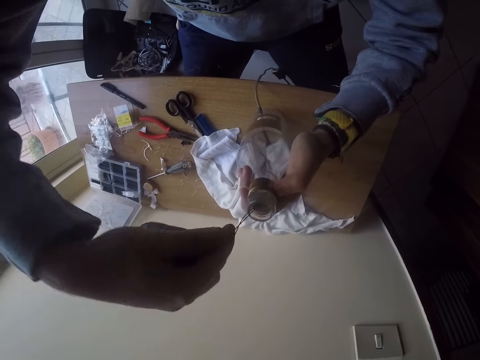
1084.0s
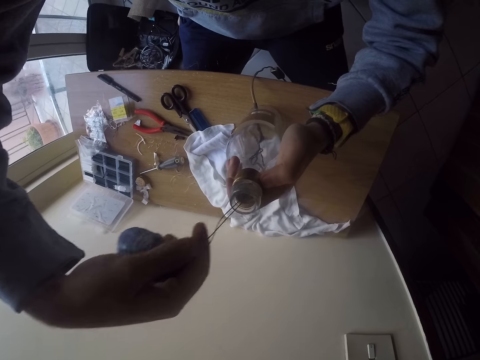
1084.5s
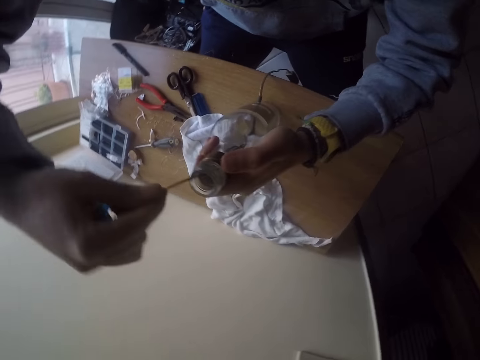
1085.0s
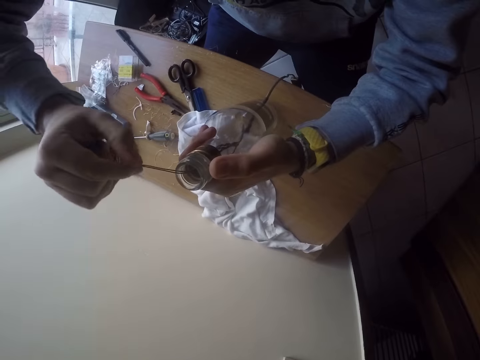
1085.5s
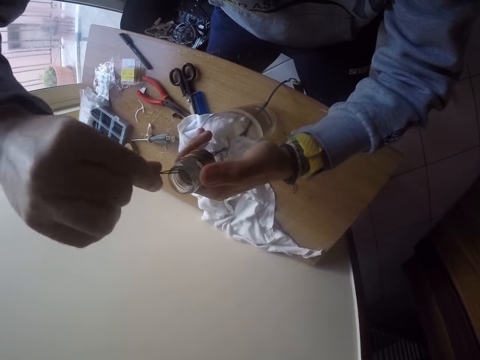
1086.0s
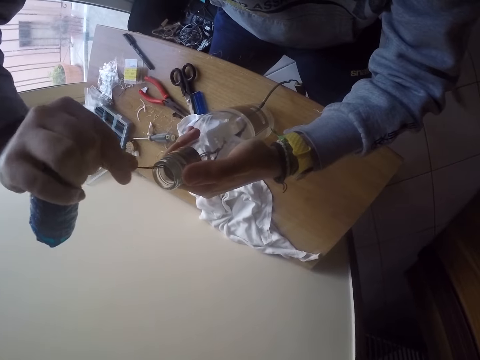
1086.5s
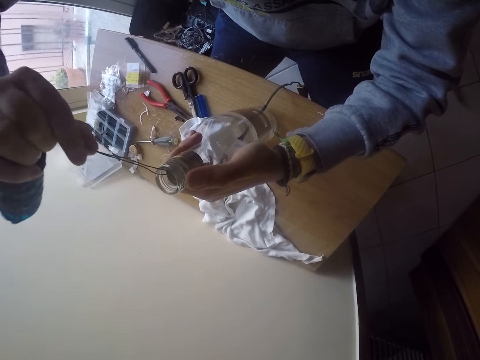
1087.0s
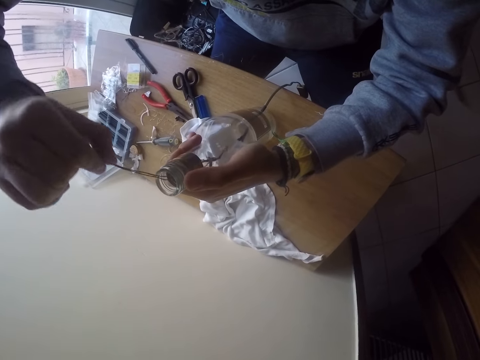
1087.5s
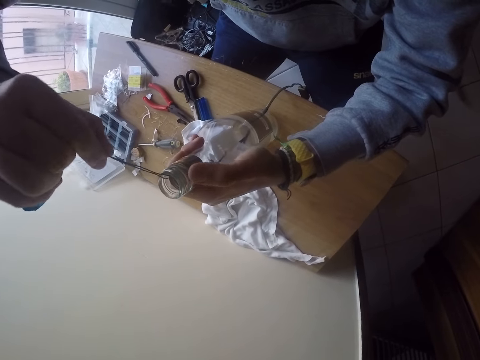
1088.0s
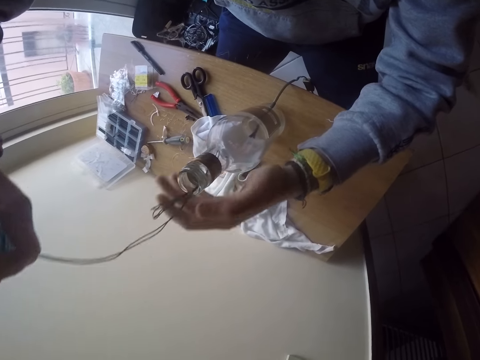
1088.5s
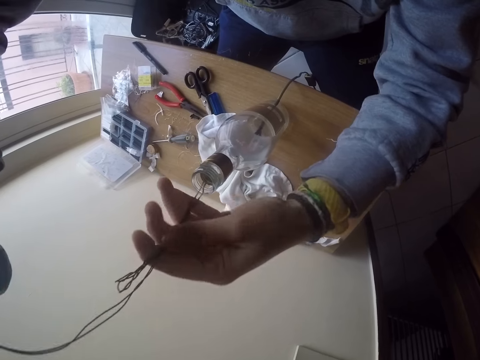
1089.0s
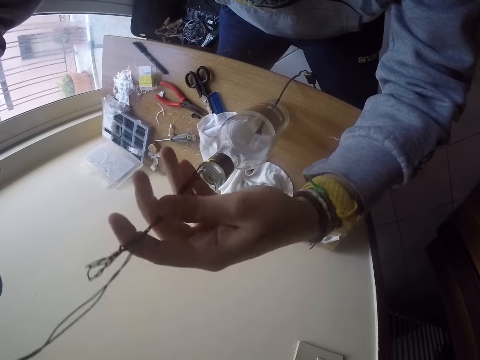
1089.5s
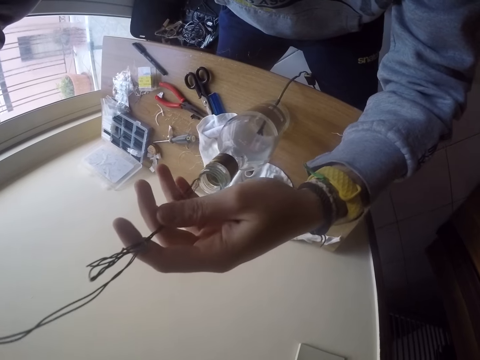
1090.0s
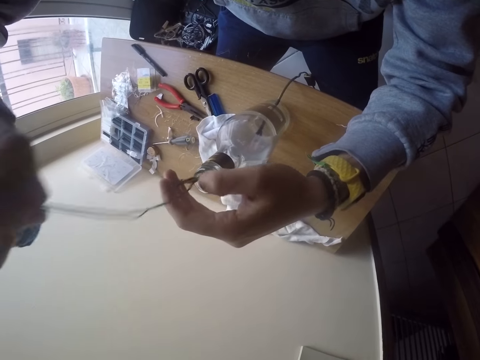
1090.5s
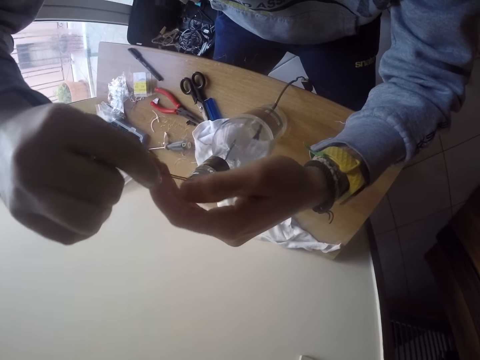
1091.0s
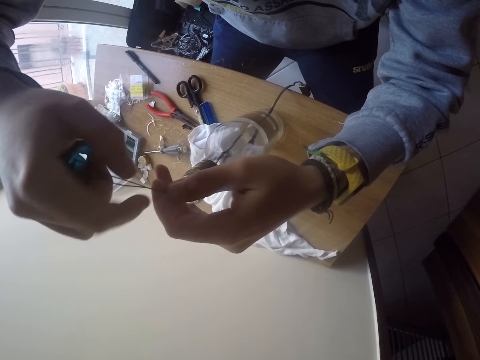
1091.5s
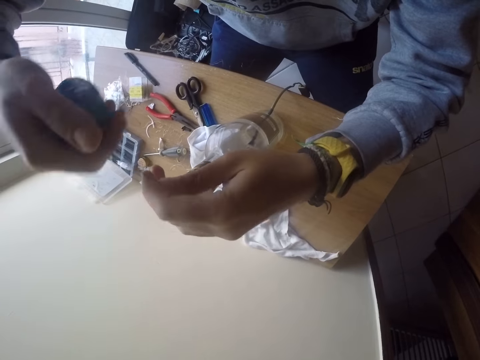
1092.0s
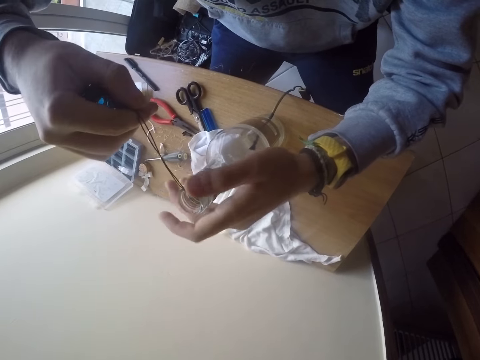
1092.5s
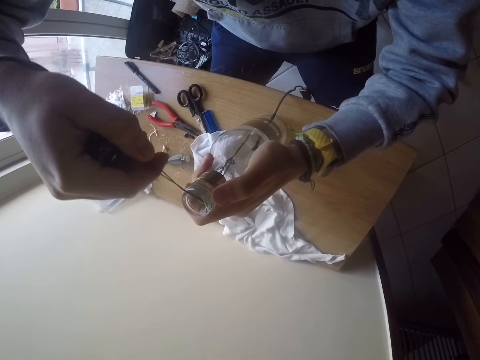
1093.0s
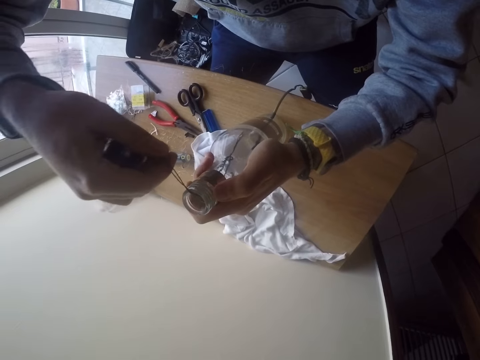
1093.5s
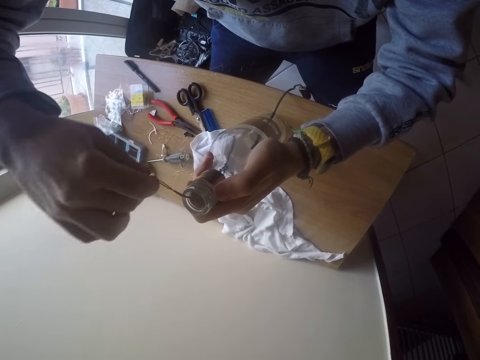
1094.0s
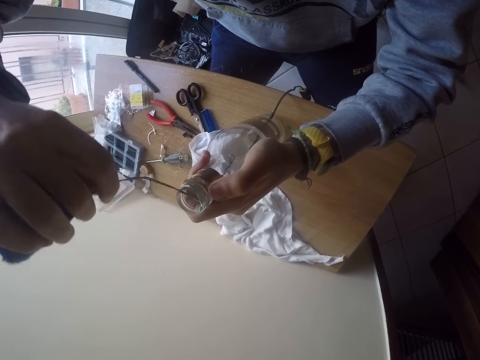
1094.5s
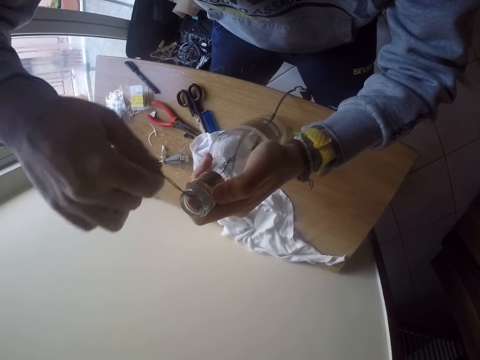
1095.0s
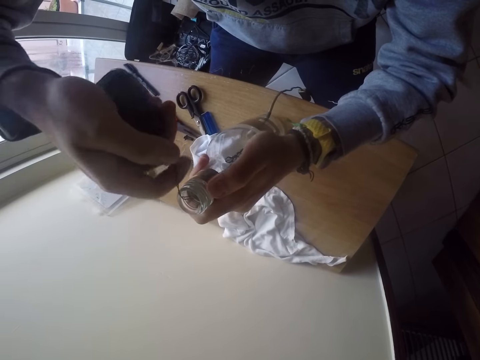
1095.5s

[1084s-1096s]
The camera wearer hooks the bulb in the bottle with a wire. He takes out the wire from the bottle lamp on the table with both hands. He straightens the wire hook with his hand. He places the wire in the bottle lamp with both hands. He turns the wire in the bottle lamp with both hands. He turns the wire with both hands. He adjusts the wire with his right hand.

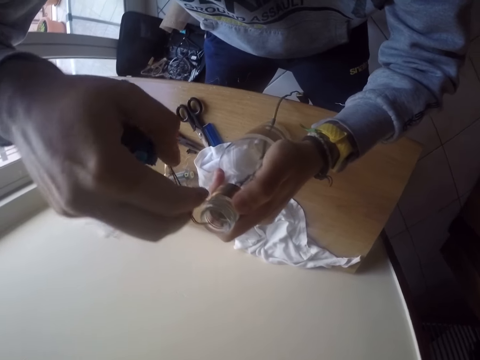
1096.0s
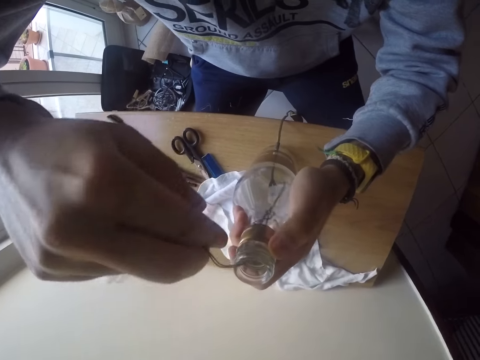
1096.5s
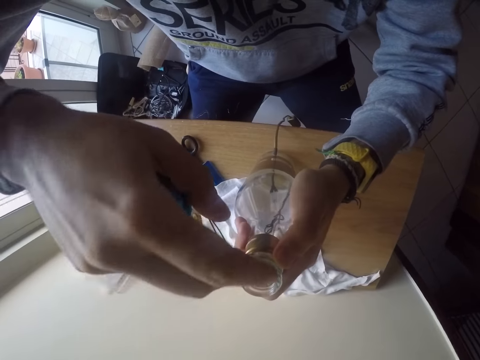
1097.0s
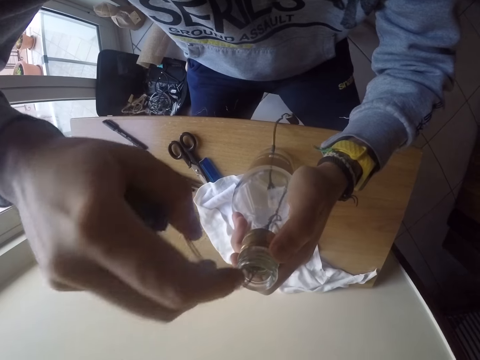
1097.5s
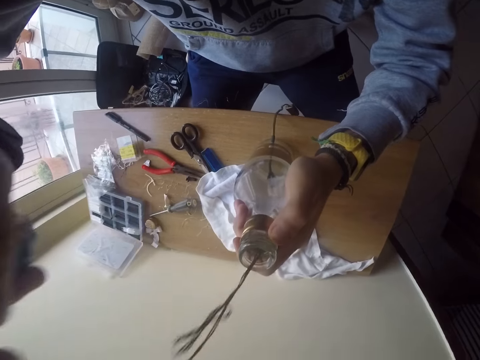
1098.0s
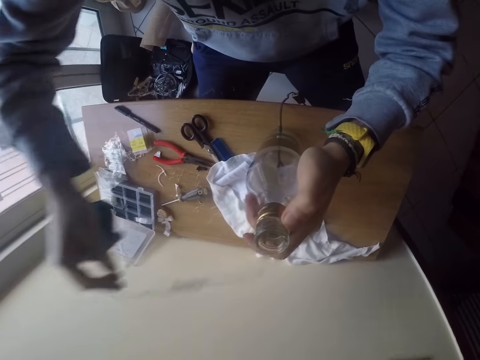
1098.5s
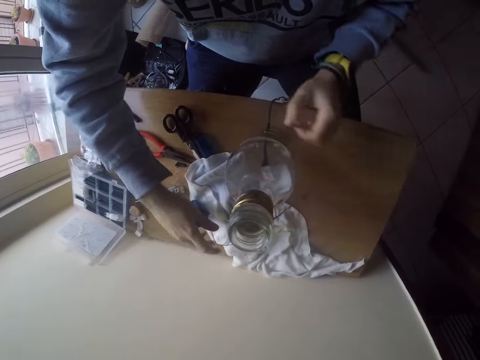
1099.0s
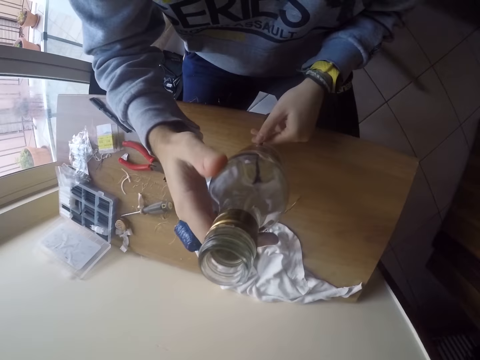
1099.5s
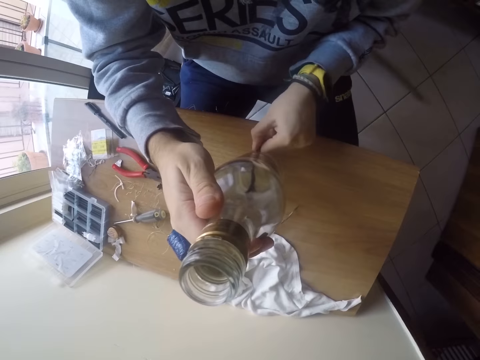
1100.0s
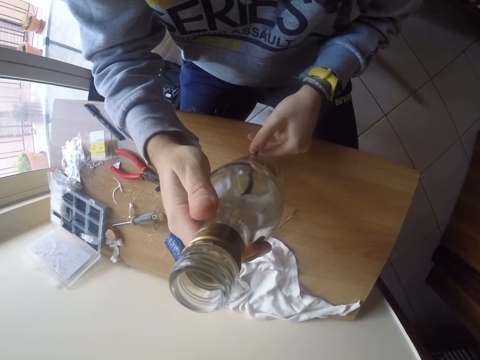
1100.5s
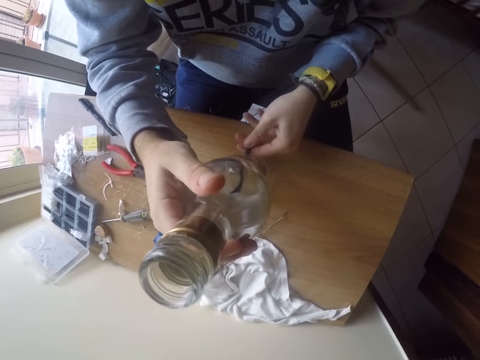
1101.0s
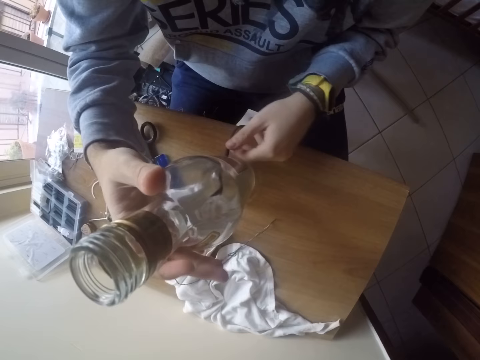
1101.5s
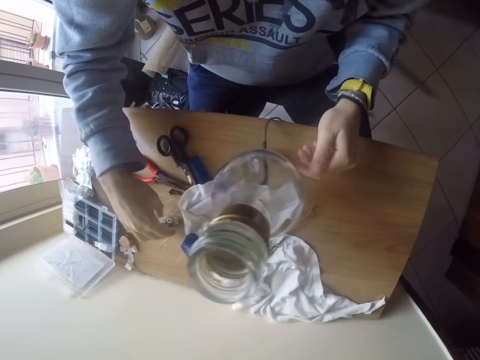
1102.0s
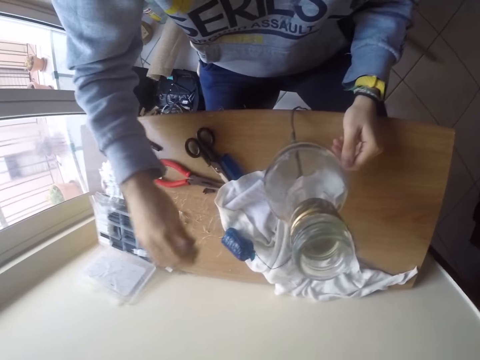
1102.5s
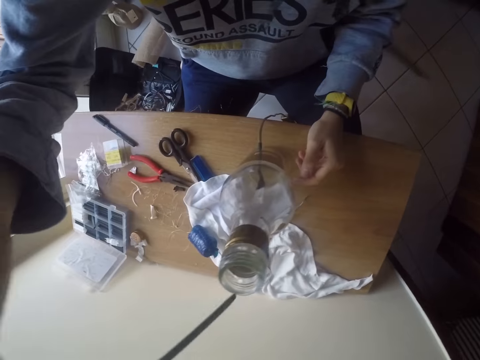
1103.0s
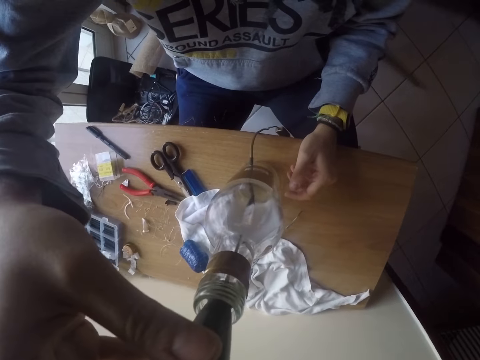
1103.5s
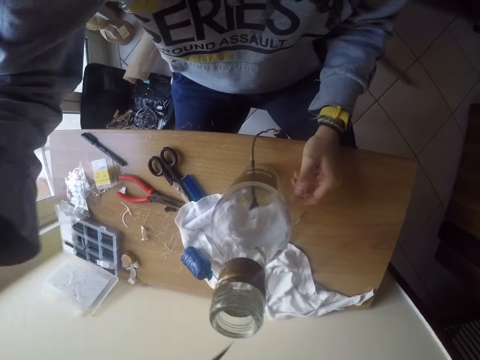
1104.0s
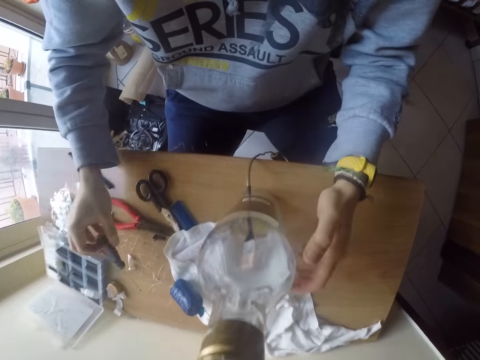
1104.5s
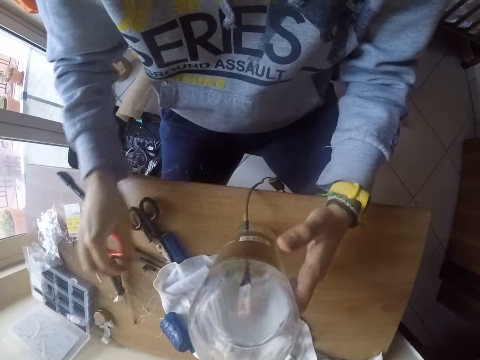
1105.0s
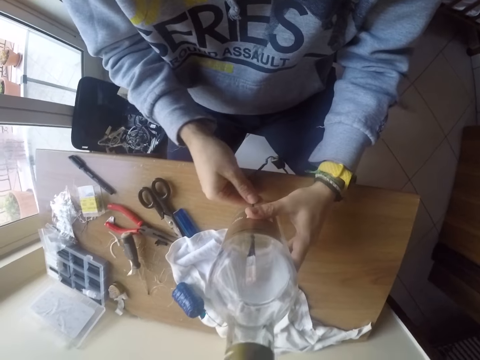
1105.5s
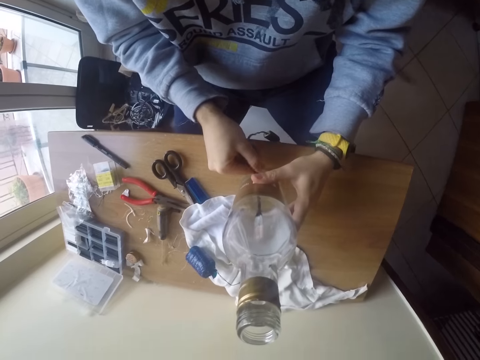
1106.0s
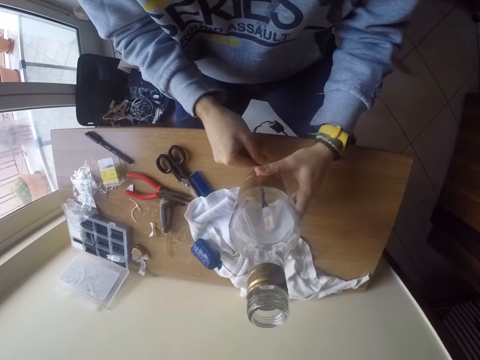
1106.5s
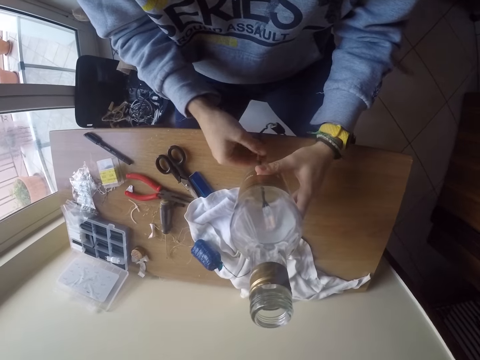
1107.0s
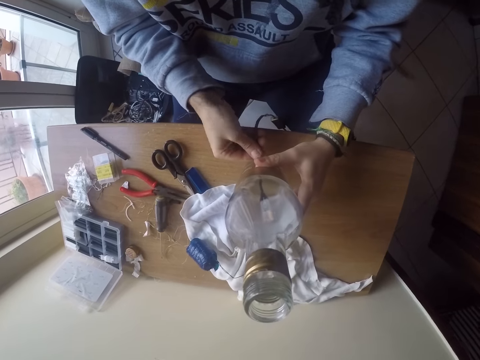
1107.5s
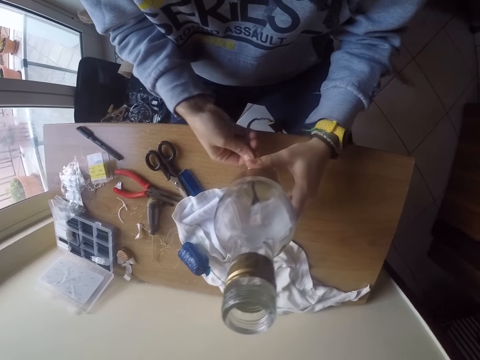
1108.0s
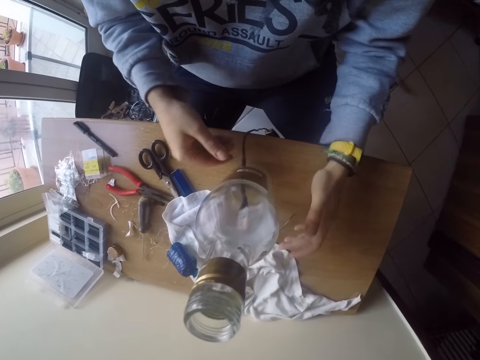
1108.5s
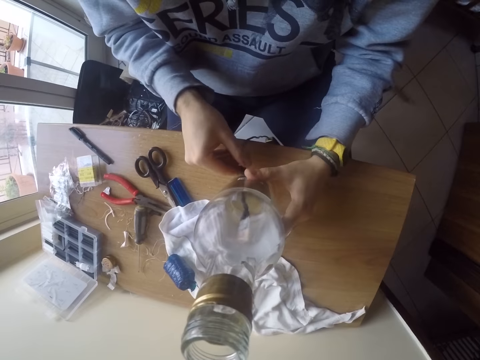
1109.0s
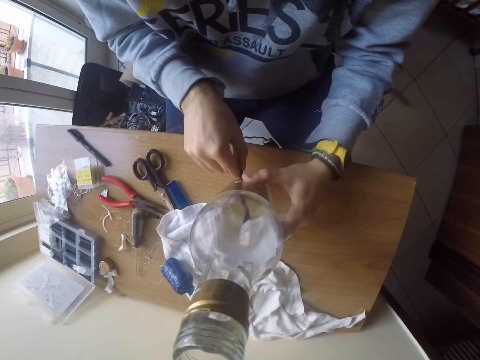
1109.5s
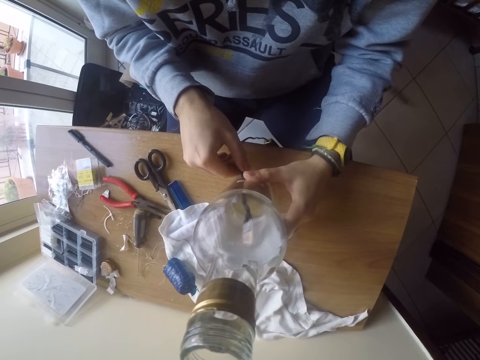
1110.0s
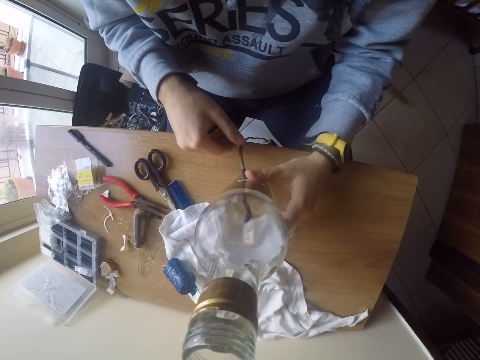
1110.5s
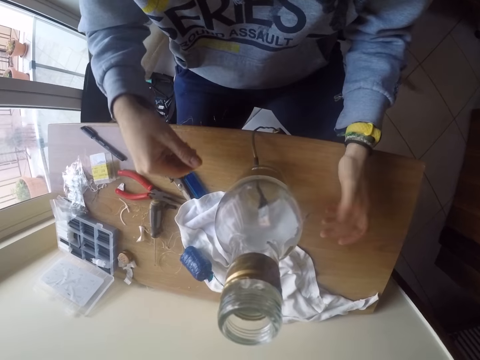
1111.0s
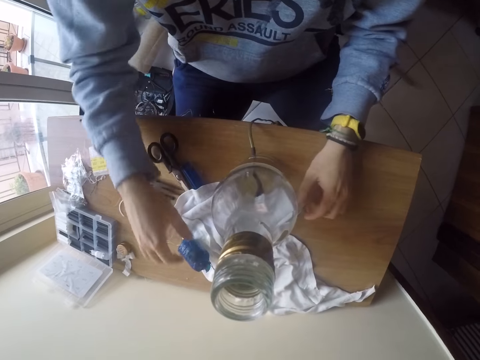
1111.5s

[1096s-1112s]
The camera wearer pulls the wire out of the bottle in his right hand with his right hand. He drops the wire on the table with his right hand. He holds a wire beneath the bottle on the table with his left hand. He holds the bottle on the table with his right hand. He adjusts the wire in the bottle on the table with his left hand. He picks up a screwdriver on the table with his right hand. He inserts the screwdriver in the bottle, removes the screwdriver from the bottle and drops the screwdriver on the table with his right hand. He holds the bottle with the left hand. He adjusts the wire in the bottle on the table with his right hand.
